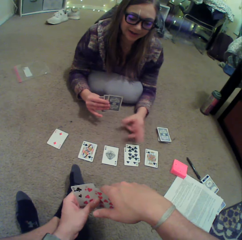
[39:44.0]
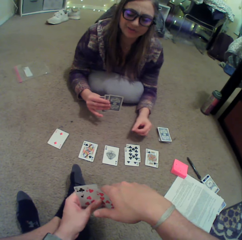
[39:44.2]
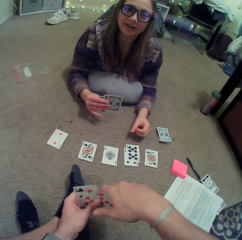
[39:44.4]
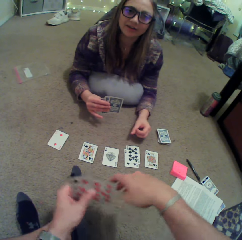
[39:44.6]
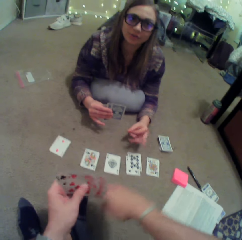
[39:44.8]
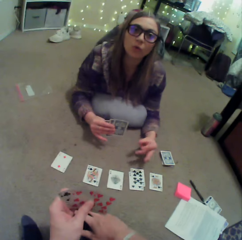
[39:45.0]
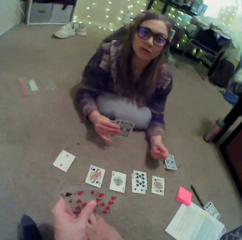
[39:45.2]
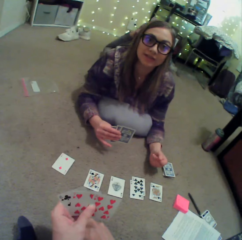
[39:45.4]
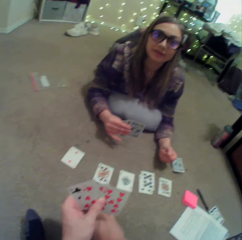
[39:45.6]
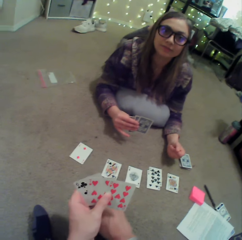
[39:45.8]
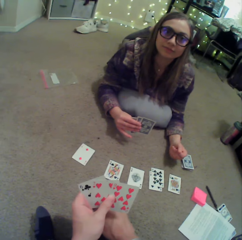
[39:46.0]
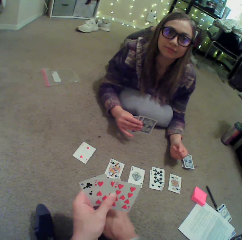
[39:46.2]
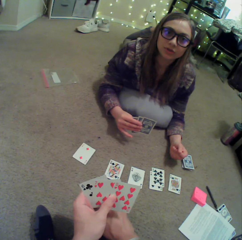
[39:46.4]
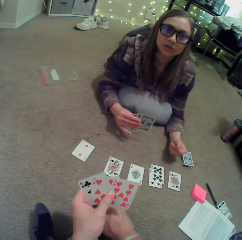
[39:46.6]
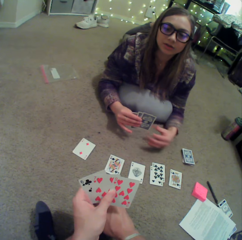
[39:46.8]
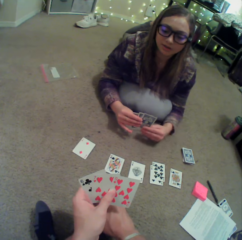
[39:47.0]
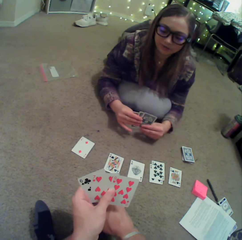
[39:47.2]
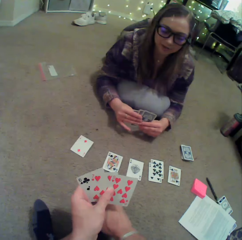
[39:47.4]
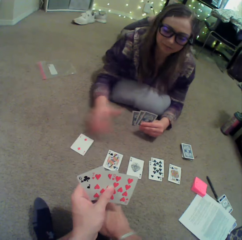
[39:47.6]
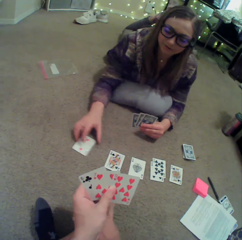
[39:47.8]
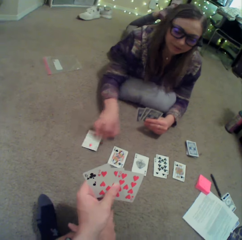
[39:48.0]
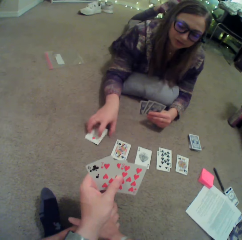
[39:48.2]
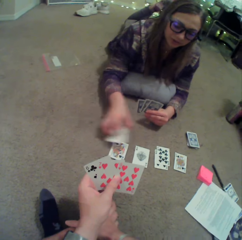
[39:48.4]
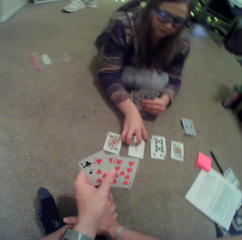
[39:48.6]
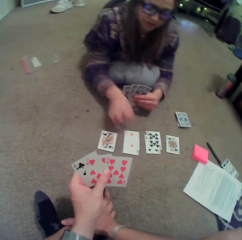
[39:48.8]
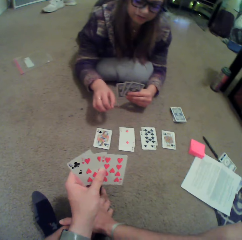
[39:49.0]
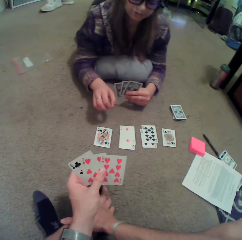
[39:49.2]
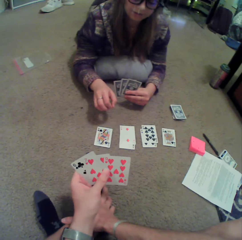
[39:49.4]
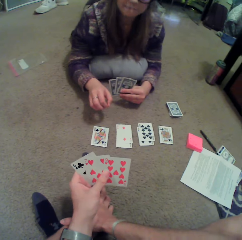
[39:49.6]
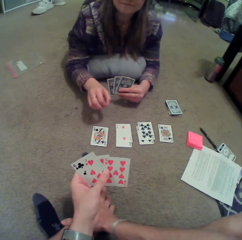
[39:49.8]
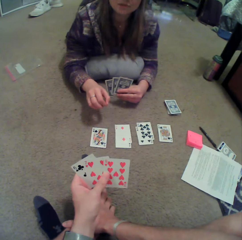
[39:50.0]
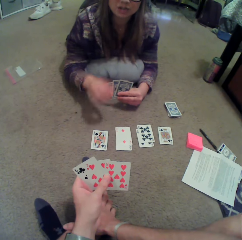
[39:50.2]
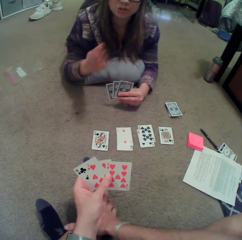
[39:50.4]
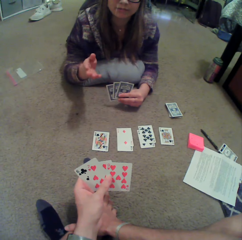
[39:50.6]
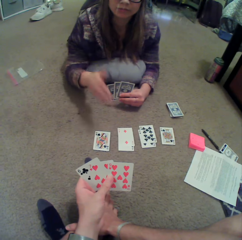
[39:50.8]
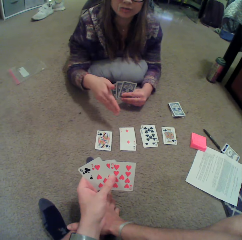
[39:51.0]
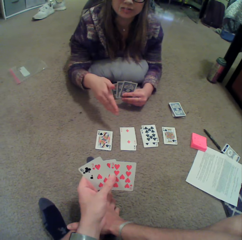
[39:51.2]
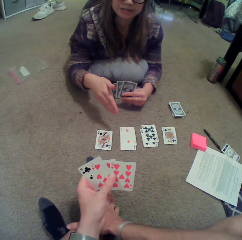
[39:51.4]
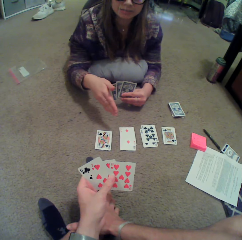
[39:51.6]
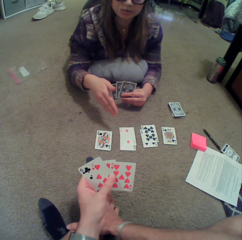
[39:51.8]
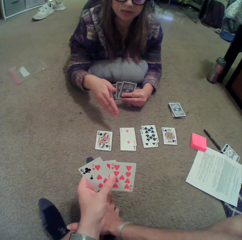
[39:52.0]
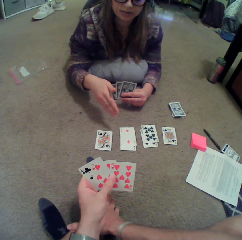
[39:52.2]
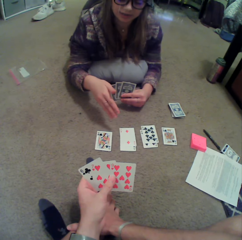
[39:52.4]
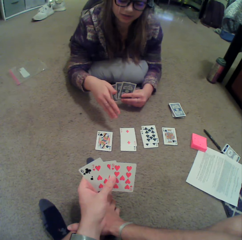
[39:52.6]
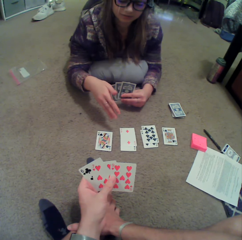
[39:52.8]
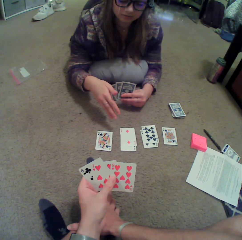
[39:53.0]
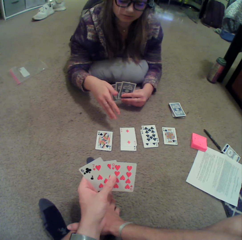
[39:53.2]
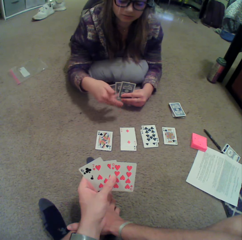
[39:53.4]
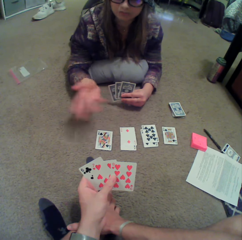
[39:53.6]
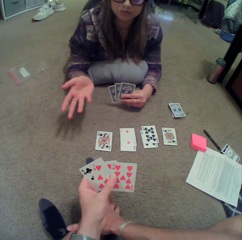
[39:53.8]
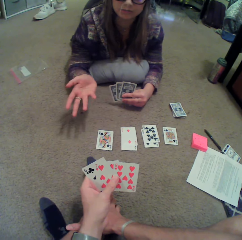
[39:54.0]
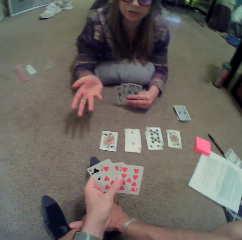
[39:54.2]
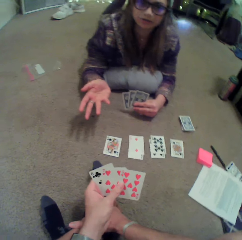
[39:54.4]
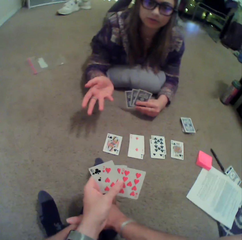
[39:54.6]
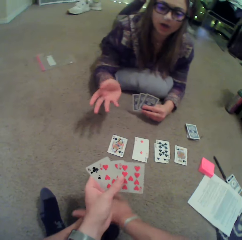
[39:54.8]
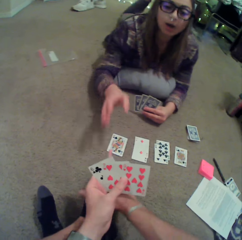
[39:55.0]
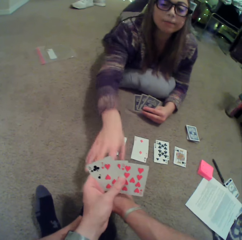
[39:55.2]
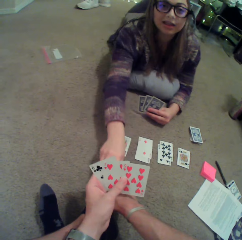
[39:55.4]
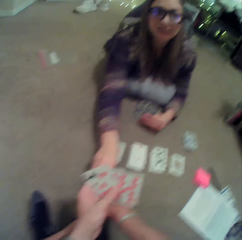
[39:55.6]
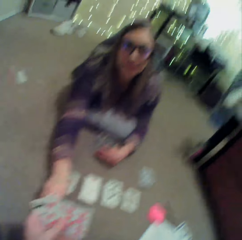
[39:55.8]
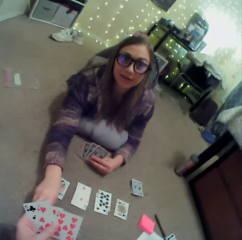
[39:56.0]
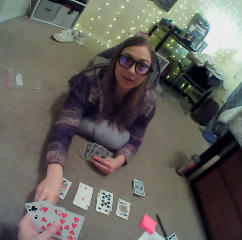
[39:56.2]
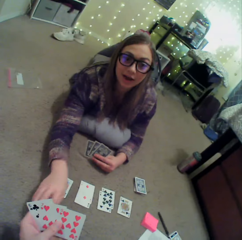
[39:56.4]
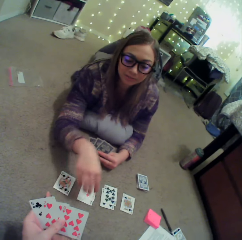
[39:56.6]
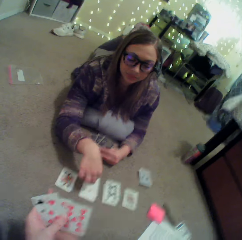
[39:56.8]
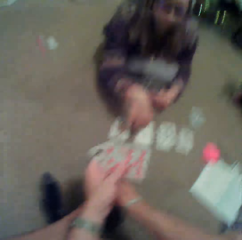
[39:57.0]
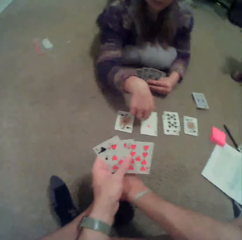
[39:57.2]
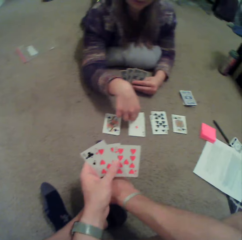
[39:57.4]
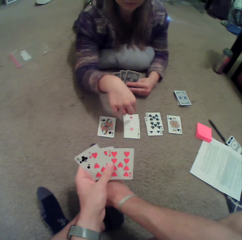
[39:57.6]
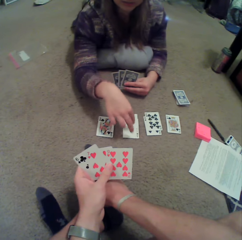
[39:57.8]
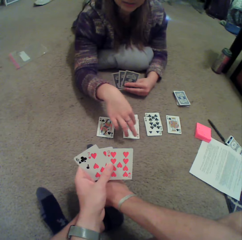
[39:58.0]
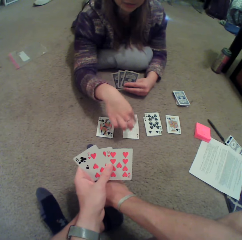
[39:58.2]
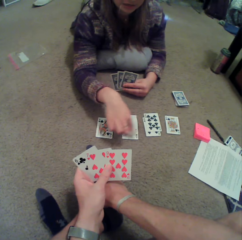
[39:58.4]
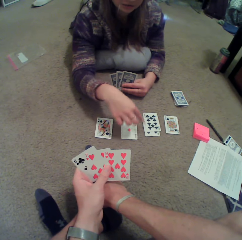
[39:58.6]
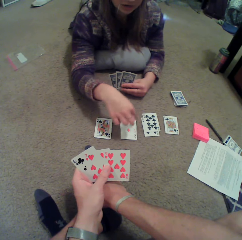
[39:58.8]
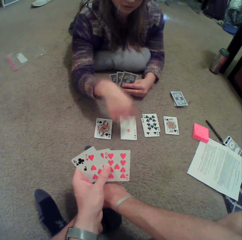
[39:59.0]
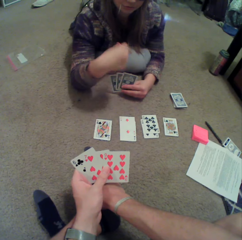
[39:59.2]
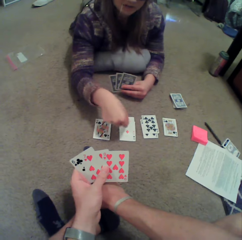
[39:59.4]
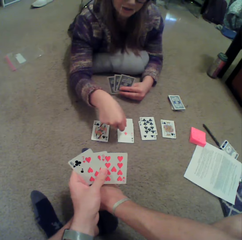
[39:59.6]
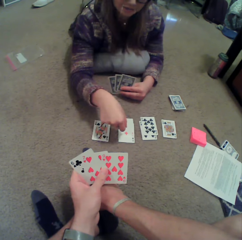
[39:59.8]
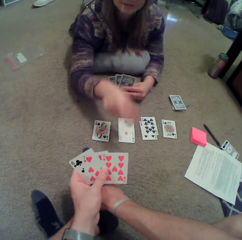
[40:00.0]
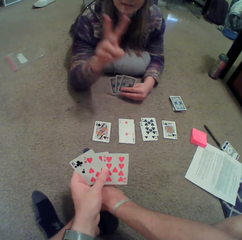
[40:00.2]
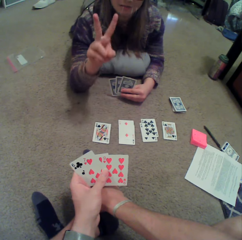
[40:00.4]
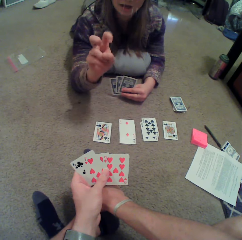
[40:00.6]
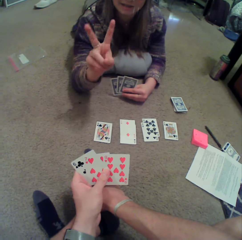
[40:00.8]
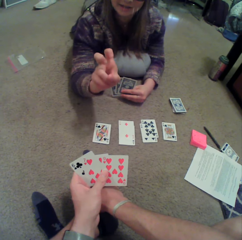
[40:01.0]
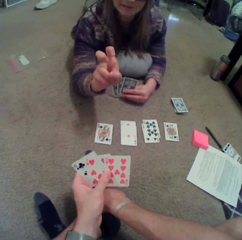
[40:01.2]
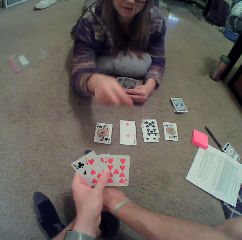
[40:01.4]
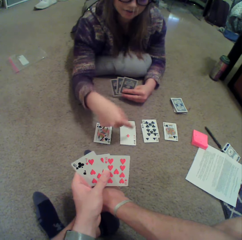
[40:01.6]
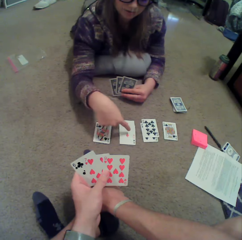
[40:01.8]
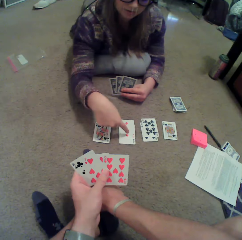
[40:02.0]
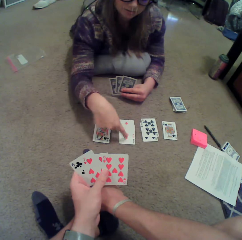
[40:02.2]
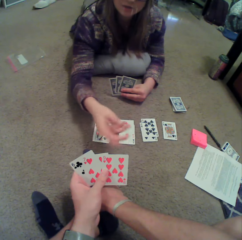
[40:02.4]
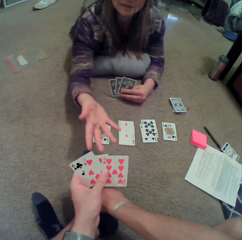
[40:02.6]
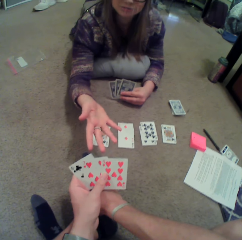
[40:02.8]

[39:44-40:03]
A lady sways a hand. She interacts with the camera wearer. The camera wearer scratches the leg. The lady moves a card on the floor and puts the card down. She sways a hand. She interacts with the camera wearer. The lady touches the cards on the floor. She sways a hand.

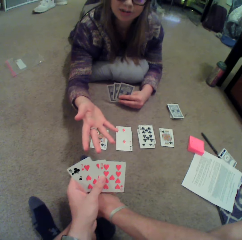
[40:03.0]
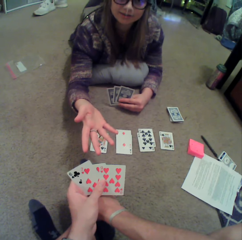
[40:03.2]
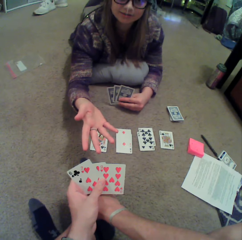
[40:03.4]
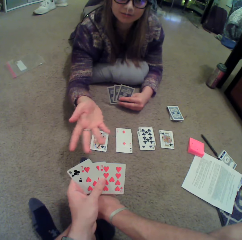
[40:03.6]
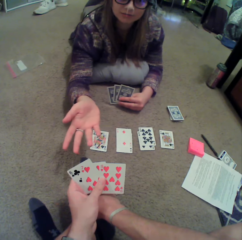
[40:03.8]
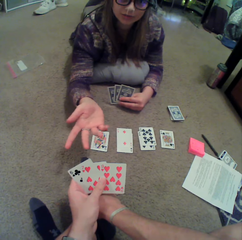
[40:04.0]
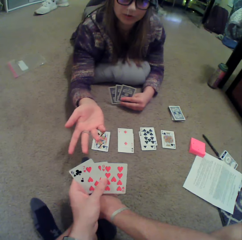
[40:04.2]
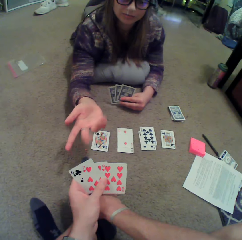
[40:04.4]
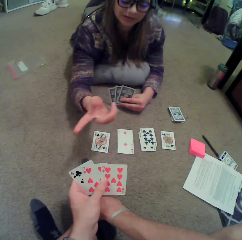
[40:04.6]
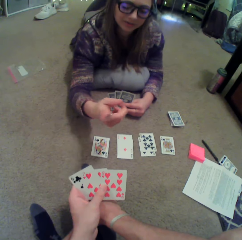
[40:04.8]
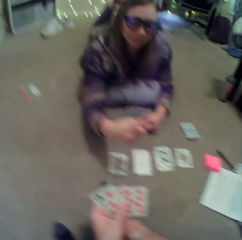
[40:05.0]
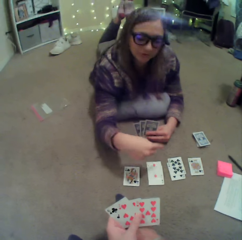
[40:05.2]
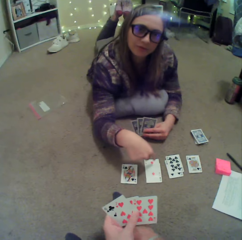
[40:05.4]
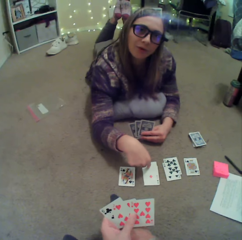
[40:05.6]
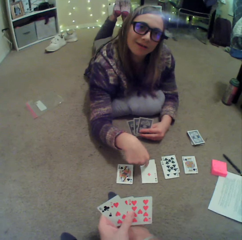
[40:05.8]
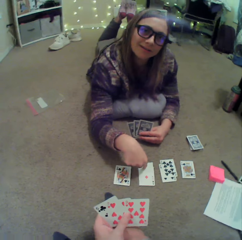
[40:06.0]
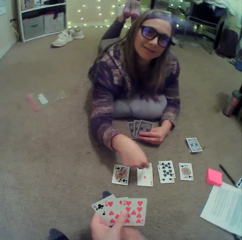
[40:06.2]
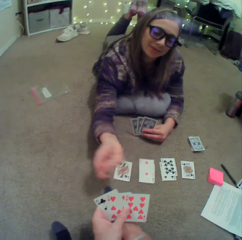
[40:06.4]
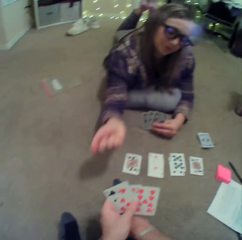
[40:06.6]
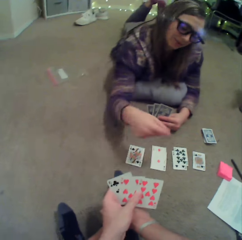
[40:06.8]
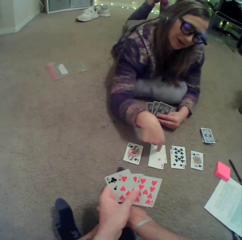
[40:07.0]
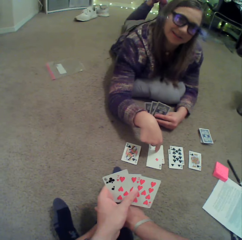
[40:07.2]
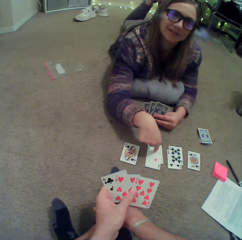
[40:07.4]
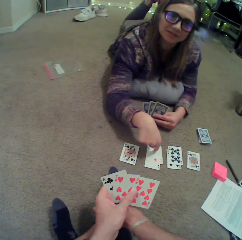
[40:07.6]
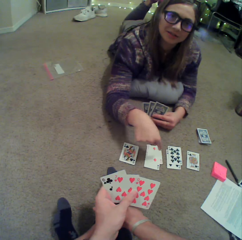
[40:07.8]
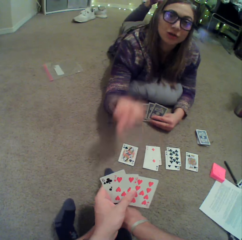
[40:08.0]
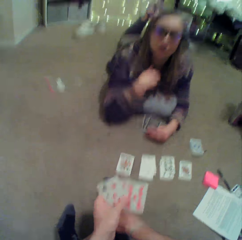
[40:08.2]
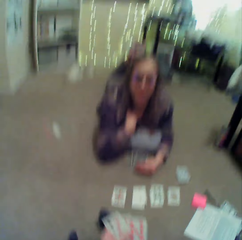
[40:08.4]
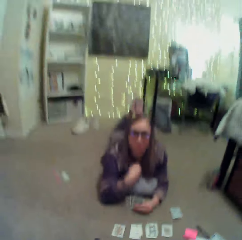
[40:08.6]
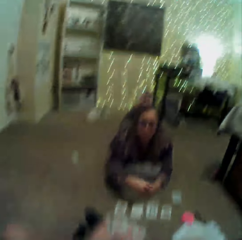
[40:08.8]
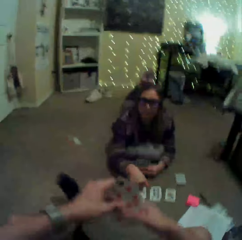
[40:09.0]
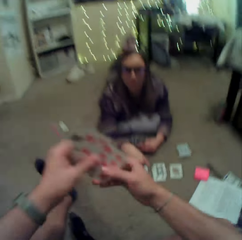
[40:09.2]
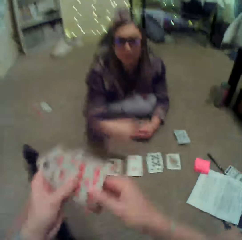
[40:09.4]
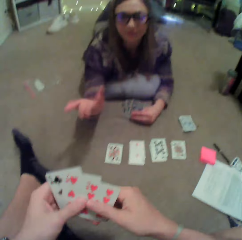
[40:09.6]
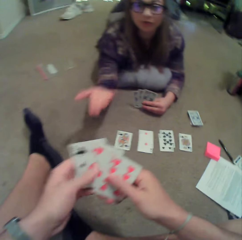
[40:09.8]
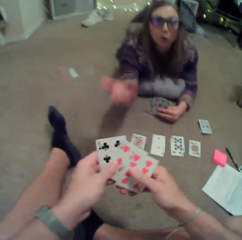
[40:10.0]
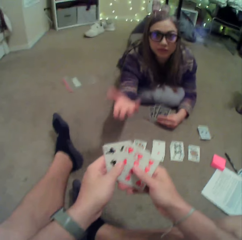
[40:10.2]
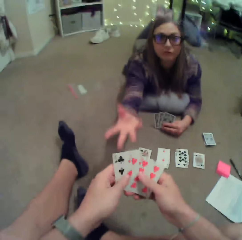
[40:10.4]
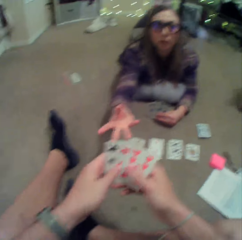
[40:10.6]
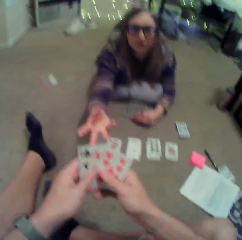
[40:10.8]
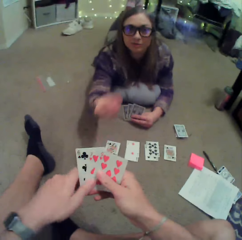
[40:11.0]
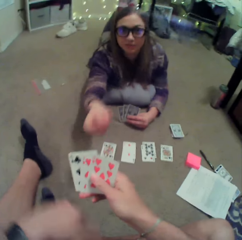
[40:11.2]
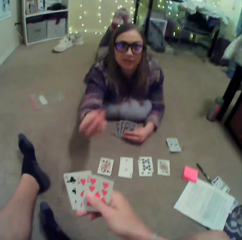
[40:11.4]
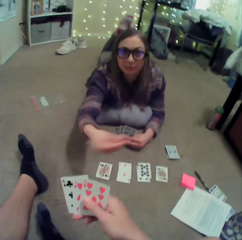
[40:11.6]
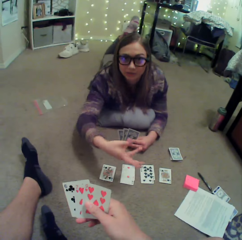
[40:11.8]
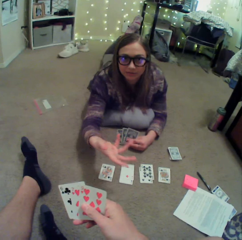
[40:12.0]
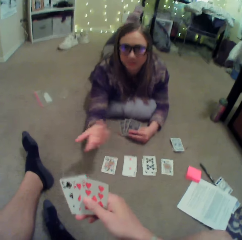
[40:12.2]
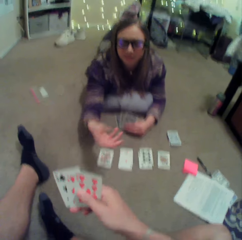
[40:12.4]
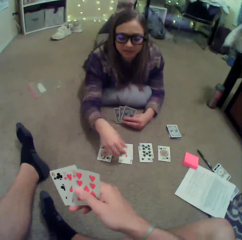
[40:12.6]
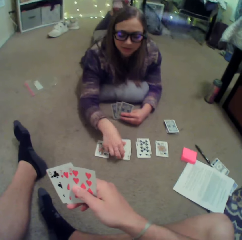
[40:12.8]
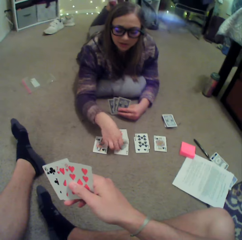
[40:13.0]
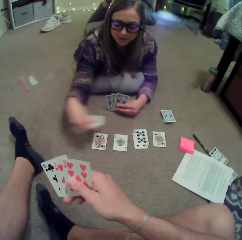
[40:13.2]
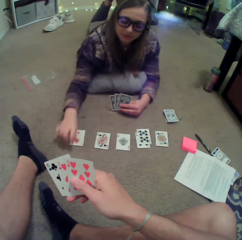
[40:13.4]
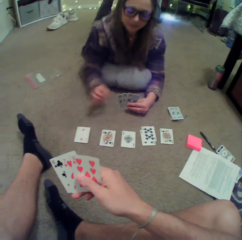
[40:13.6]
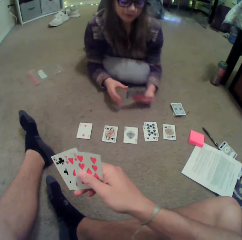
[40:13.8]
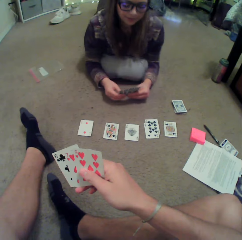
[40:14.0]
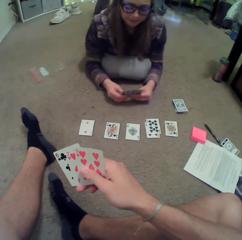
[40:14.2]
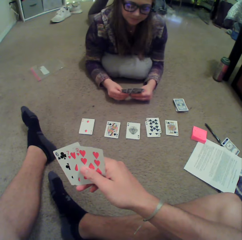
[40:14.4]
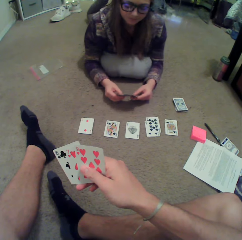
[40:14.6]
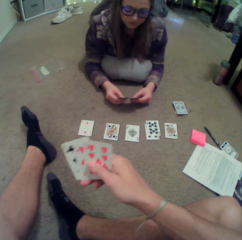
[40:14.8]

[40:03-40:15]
The camera wearer straightens a leg. A lady sways a hand, moves a card on the floor and puts the card down.
